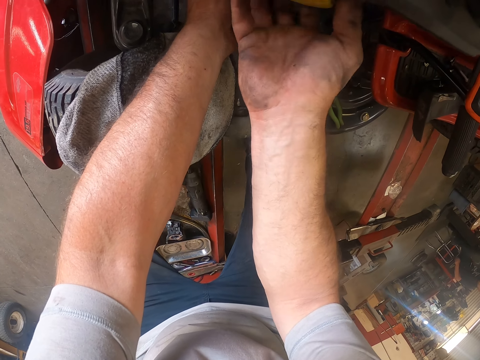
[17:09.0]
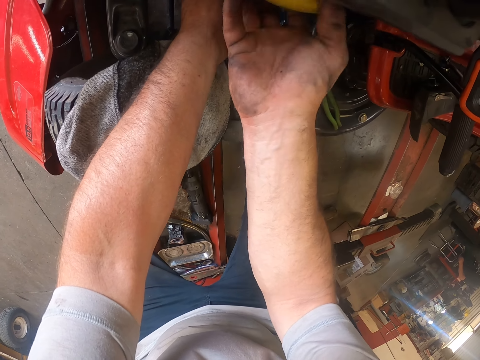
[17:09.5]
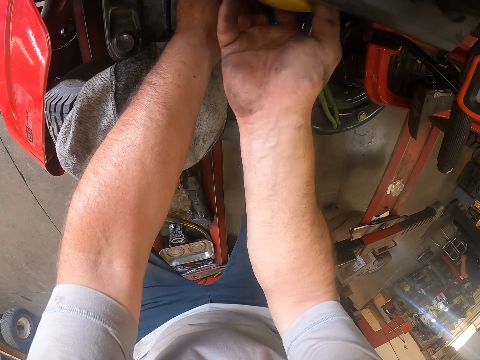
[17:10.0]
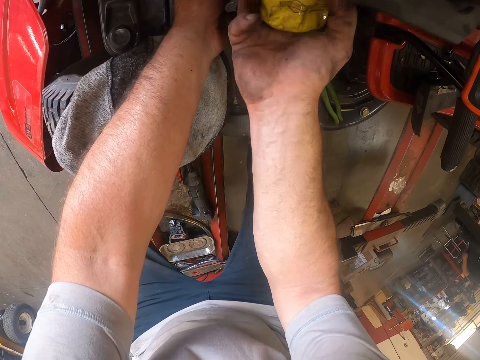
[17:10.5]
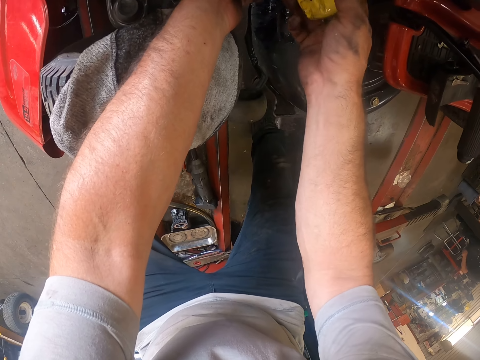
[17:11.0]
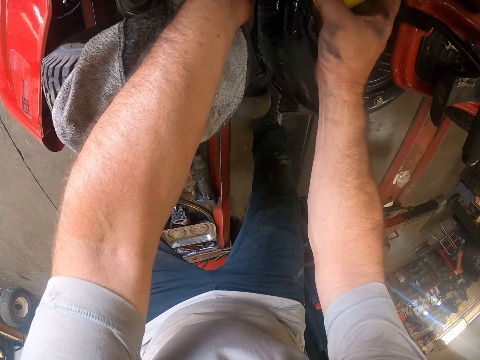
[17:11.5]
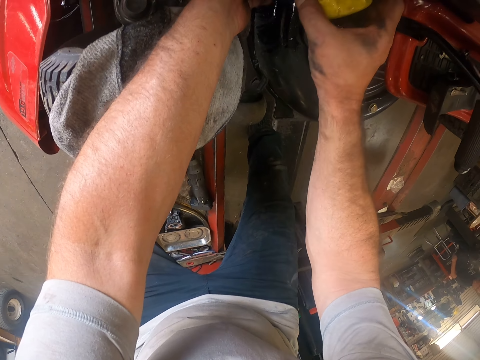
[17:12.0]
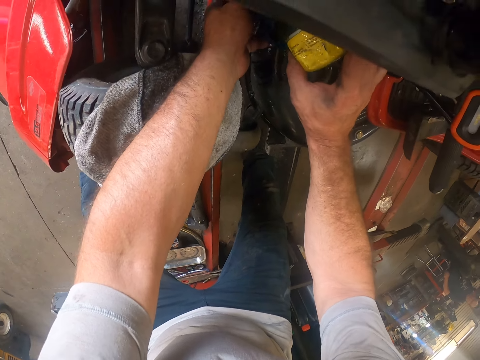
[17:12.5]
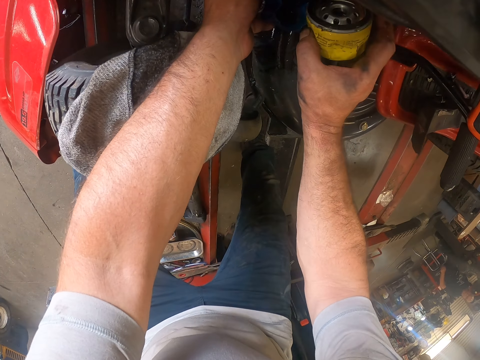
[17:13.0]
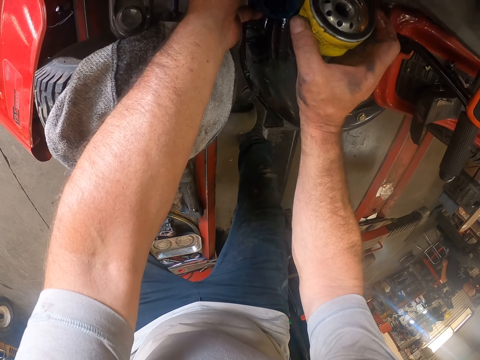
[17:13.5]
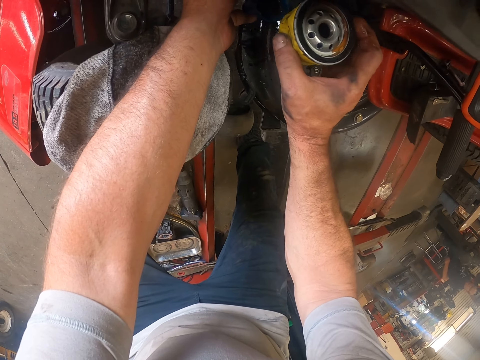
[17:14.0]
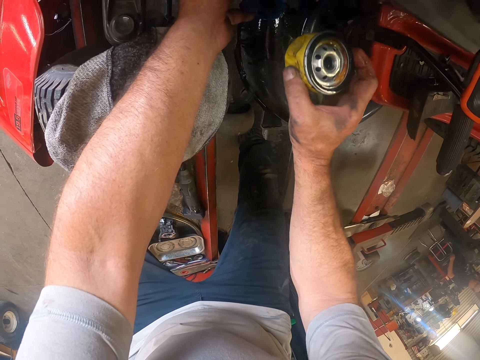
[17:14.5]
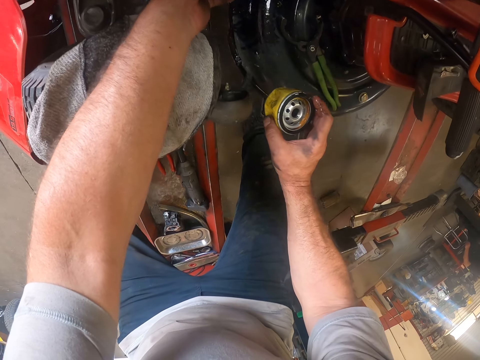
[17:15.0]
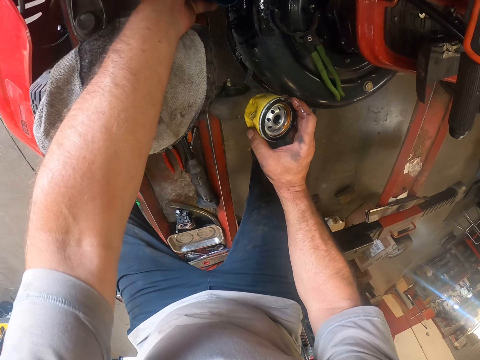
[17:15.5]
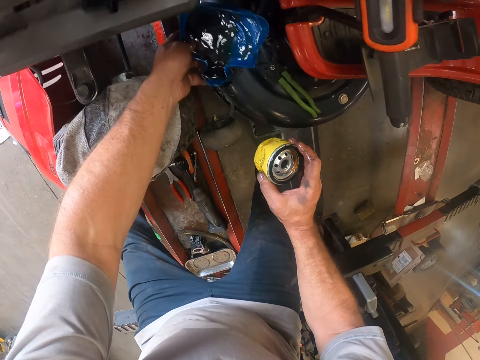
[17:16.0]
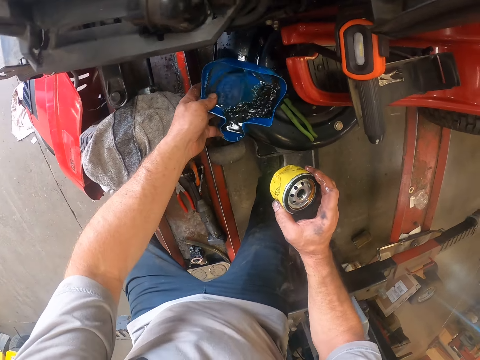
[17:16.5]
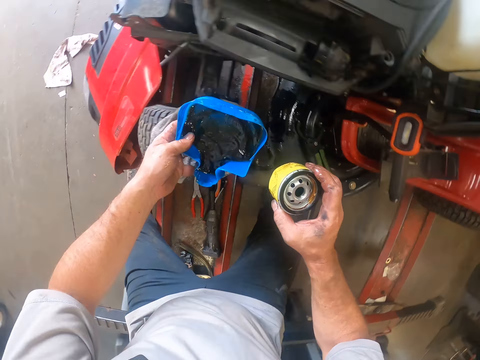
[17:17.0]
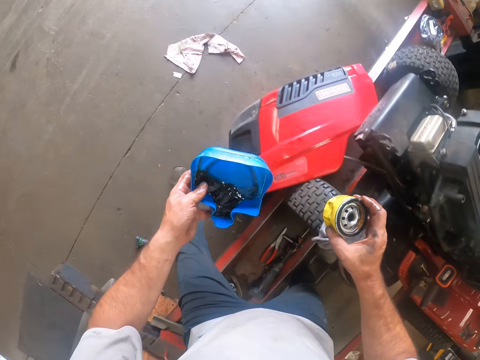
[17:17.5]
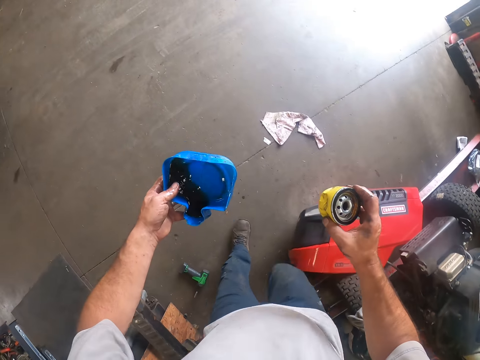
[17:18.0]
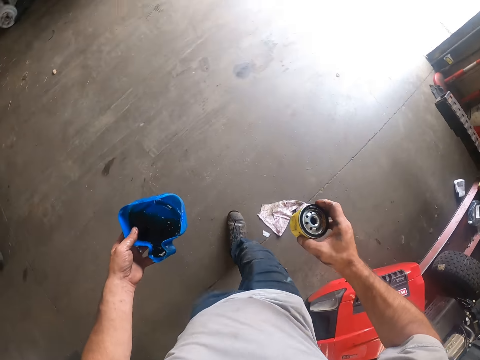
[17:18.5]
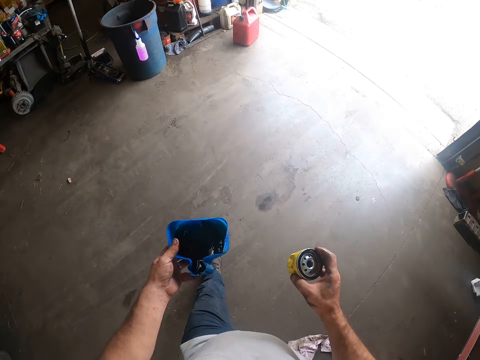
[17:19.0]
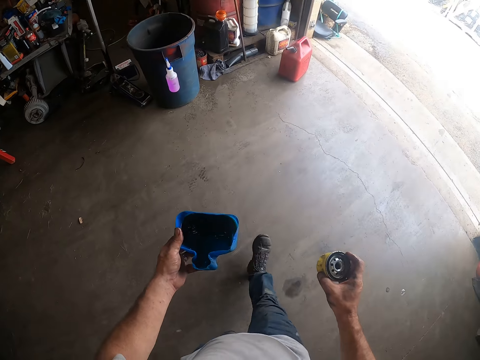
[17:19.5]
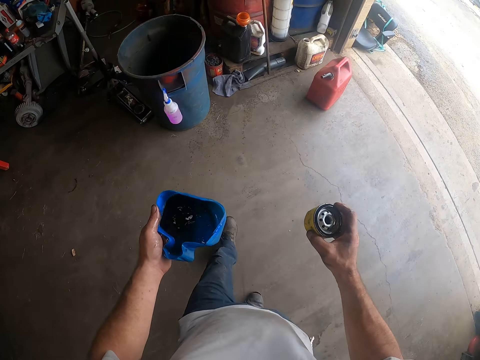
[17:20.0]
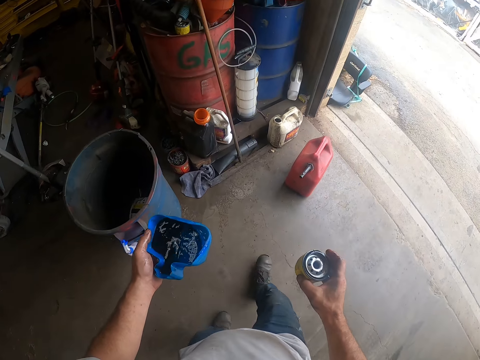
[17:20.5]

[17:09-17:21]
The camera wearer opens the lawn mower gas cap. They walk in the room towards the drum.

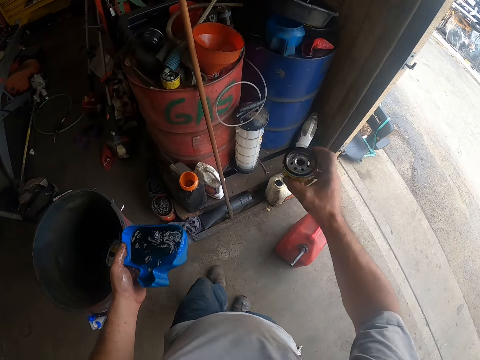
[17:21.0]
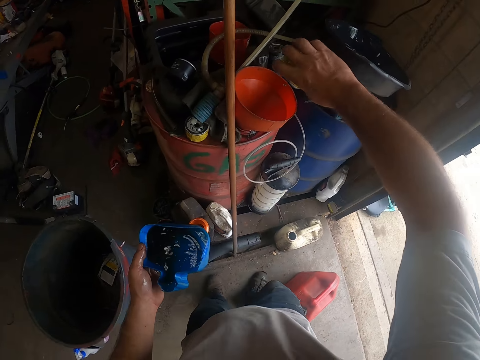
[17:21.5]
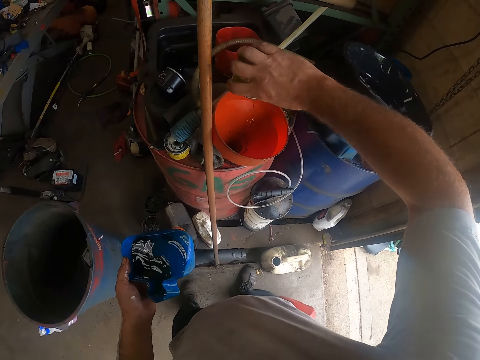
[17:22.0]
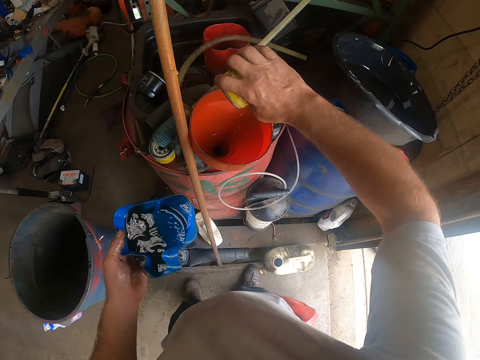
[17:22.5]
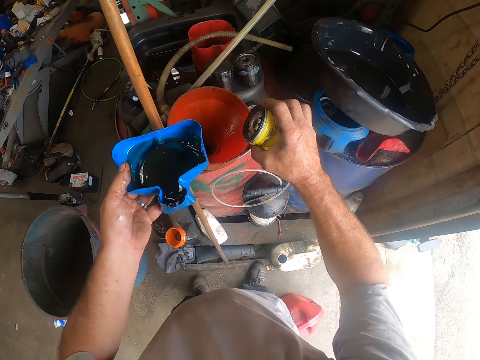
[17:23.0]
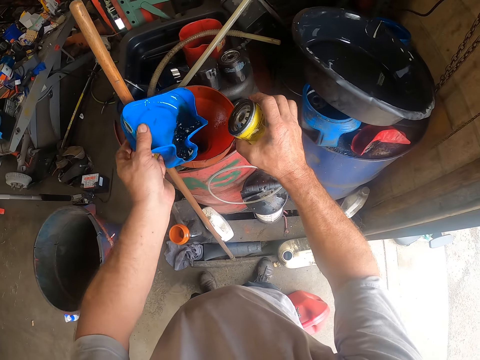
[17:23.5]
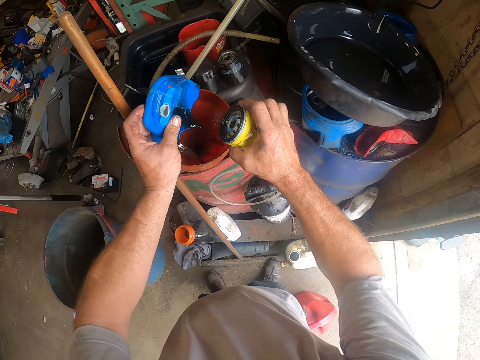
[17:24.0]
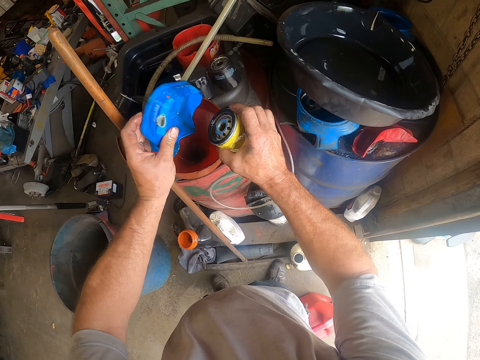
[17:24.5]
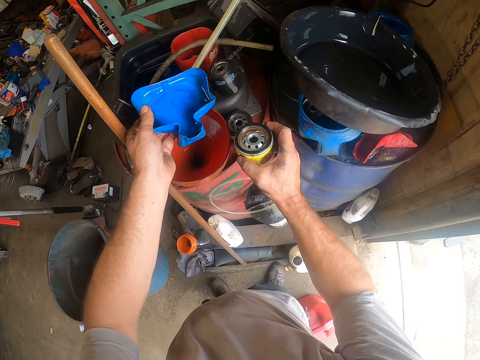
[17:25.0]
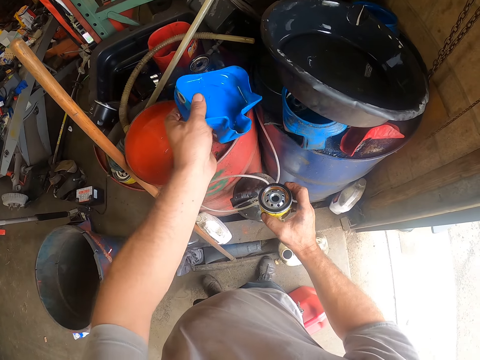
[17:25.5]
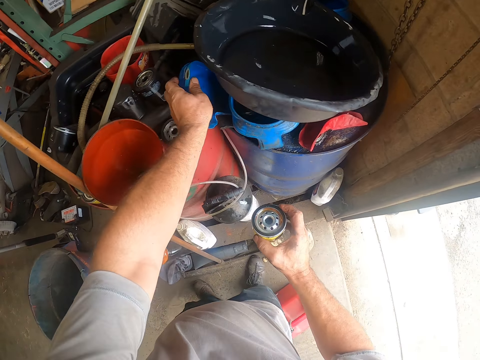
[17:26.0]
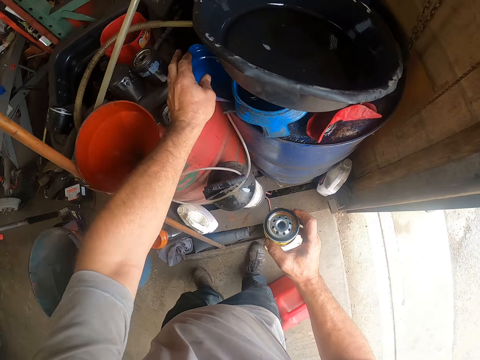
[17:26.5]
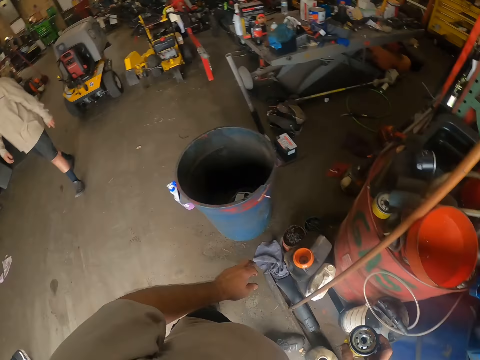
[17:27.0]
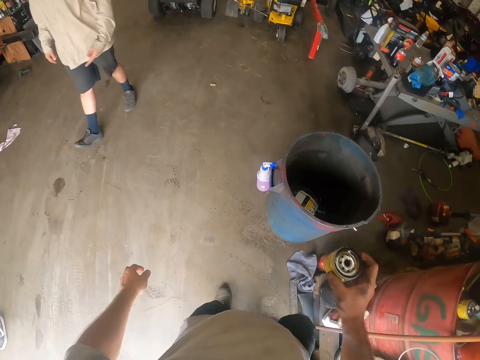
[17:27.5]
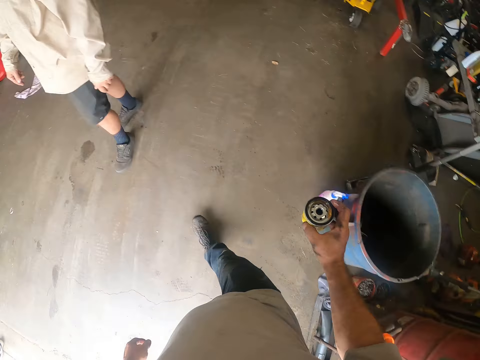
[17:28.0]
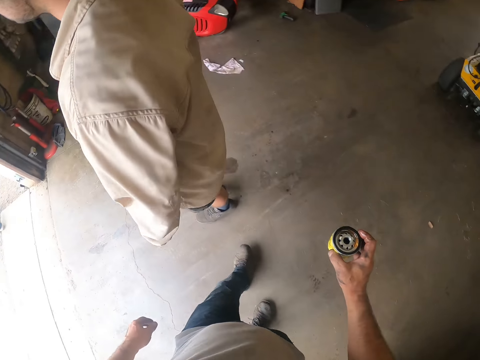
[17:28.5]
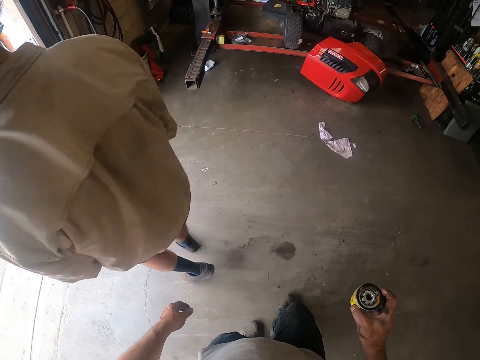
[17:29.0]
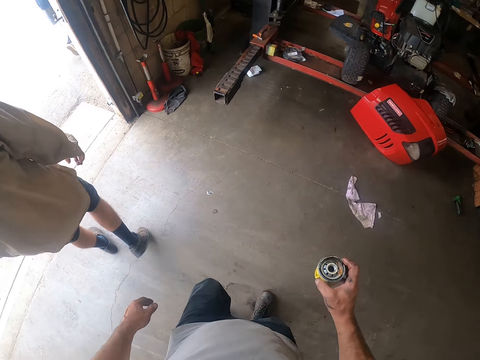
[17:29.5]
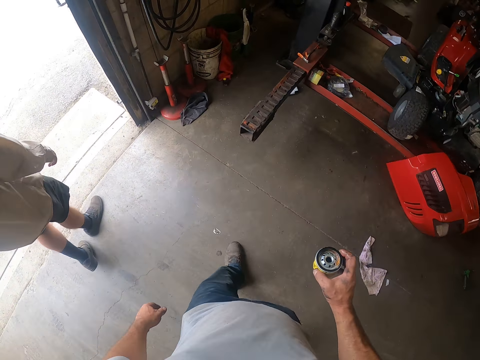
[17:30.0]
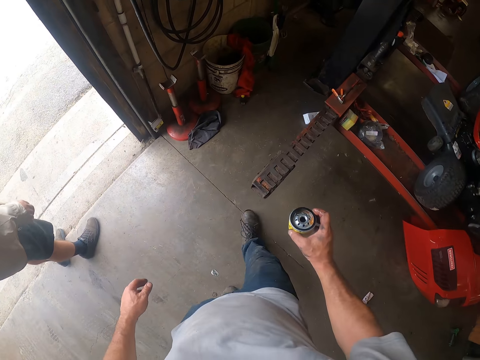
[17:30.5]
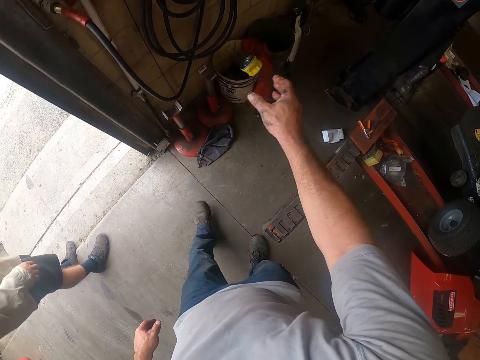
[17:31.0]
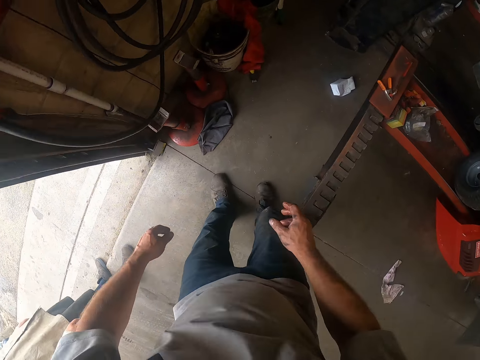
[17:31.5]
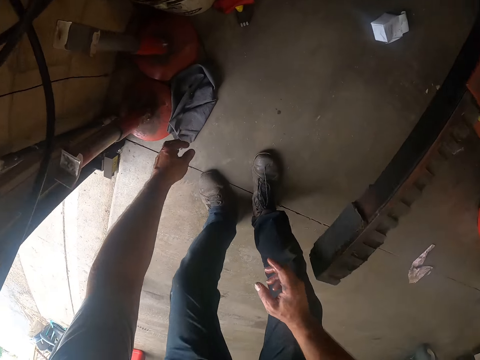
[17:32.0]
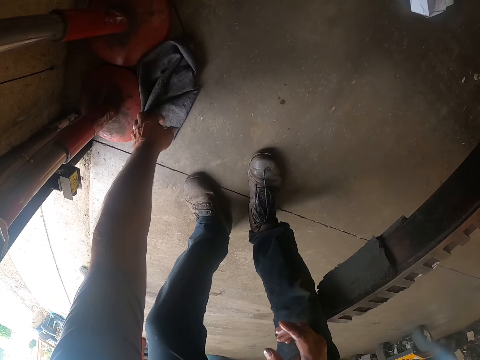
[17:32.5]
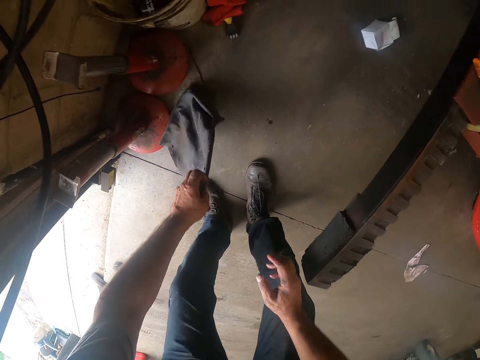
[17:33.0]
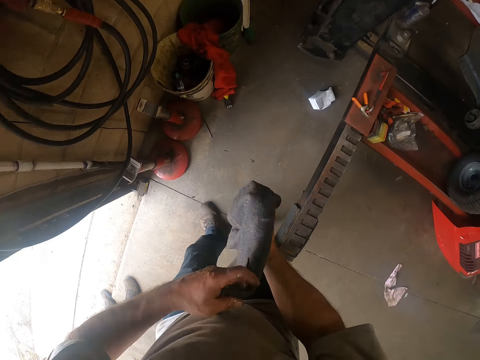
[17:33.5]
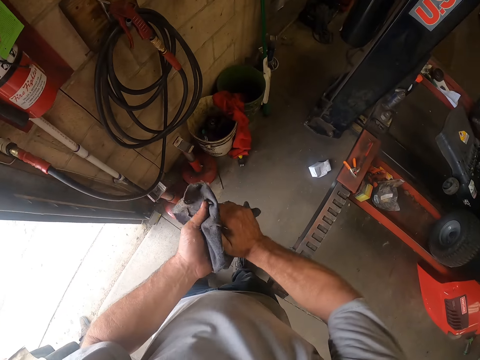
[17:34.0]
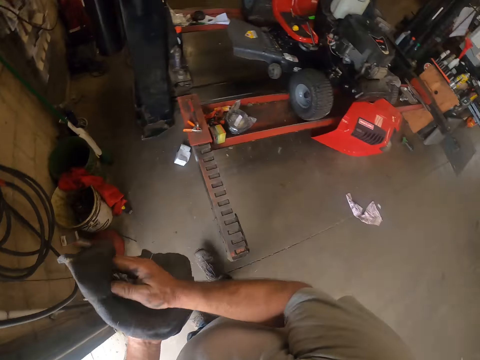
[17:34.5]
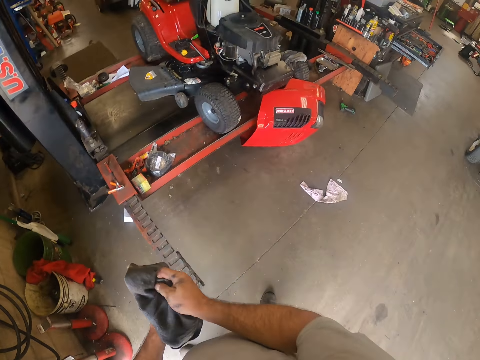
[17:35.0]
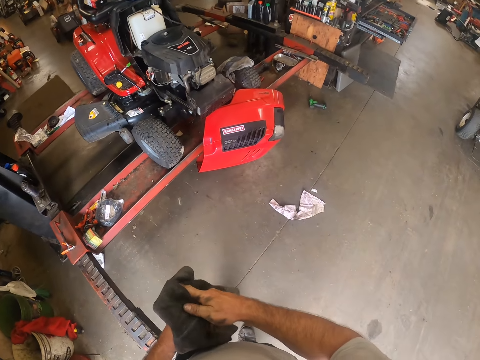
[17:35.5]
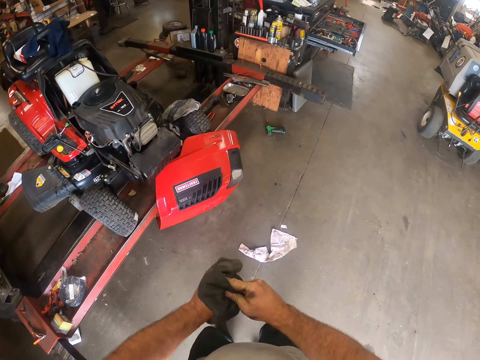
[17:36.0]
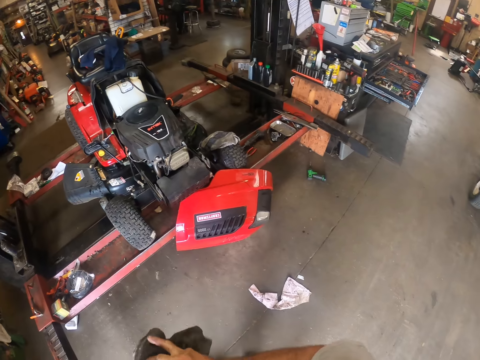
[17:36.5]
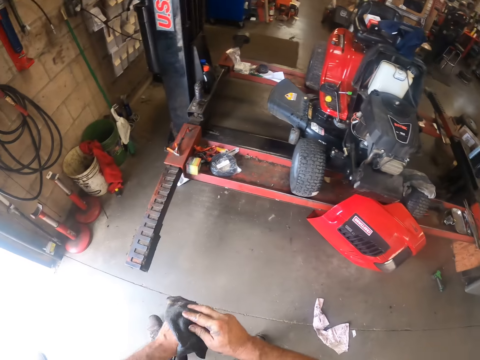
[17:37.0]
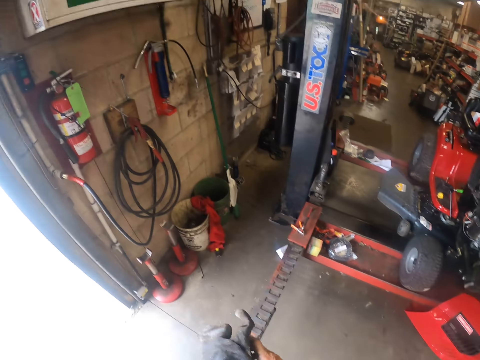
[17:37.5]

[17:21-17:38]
The camera wearer pours oil from the oil tank in his right hand into the sieve and the drum. He pours oil from the container in his left hand into the drum. He drops the container in his left hand on the drum. He walks into the room. He throws the oil tank in his right hand into a container on the floor. He picks up a cloth from the floor with his left hand. He cleans his hands with the cloth. He walks in the room.
